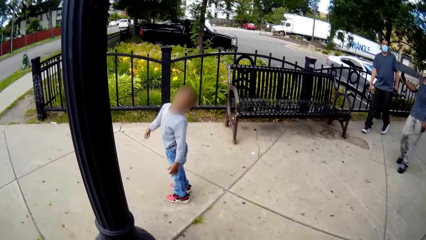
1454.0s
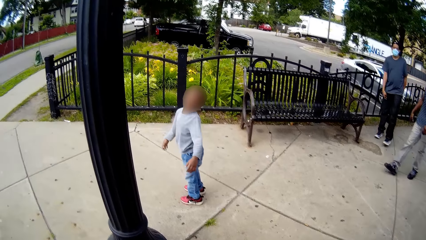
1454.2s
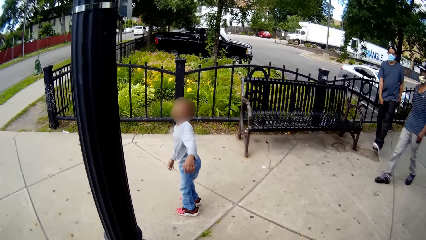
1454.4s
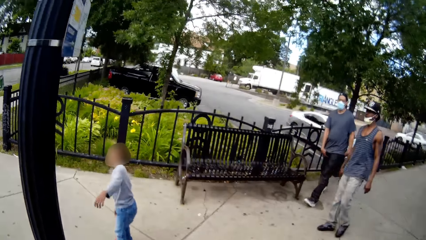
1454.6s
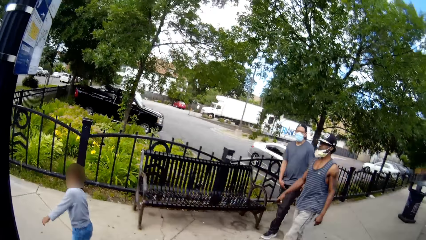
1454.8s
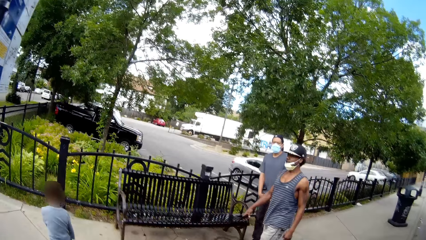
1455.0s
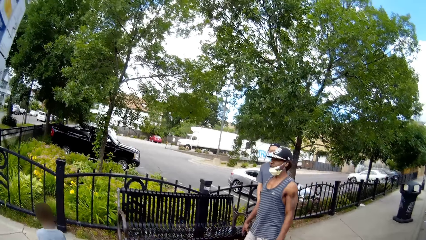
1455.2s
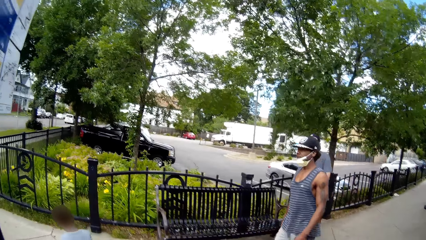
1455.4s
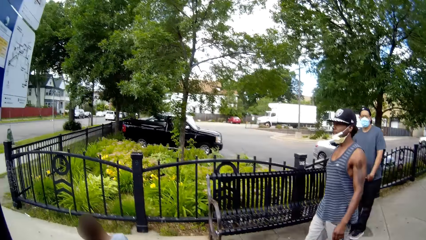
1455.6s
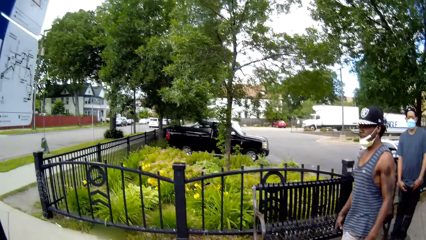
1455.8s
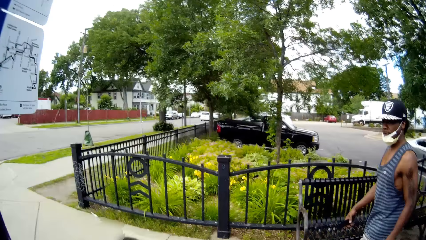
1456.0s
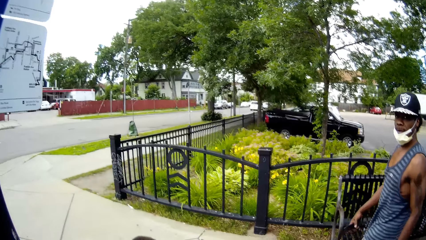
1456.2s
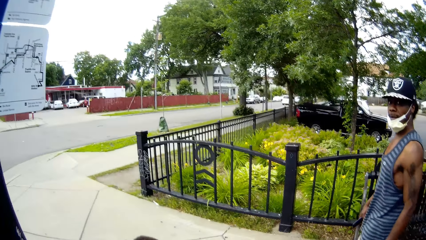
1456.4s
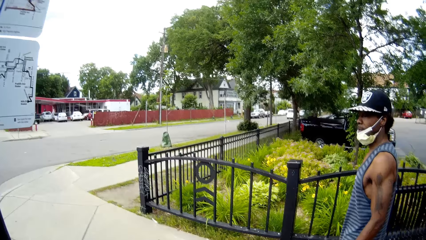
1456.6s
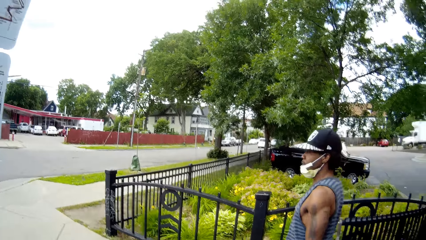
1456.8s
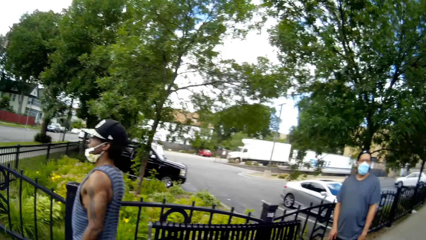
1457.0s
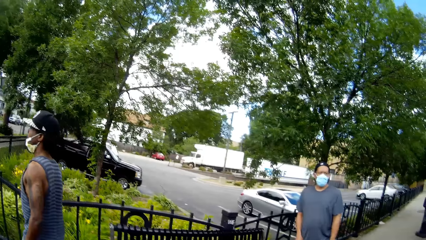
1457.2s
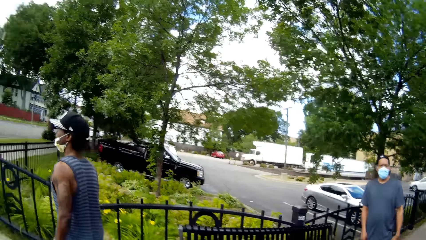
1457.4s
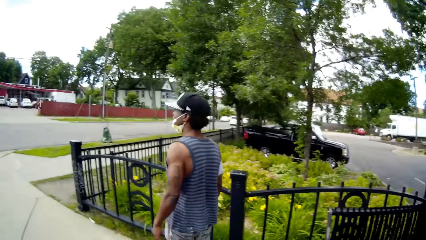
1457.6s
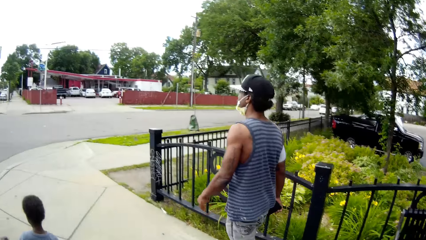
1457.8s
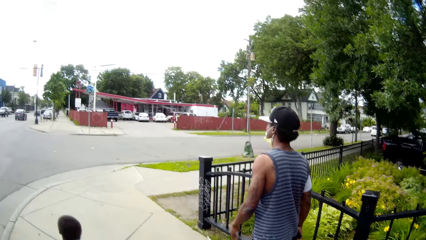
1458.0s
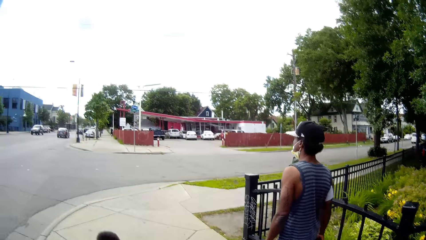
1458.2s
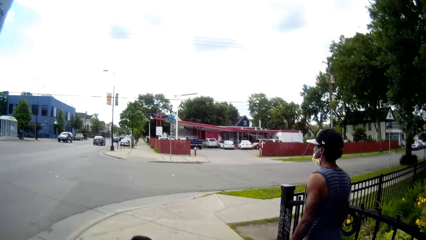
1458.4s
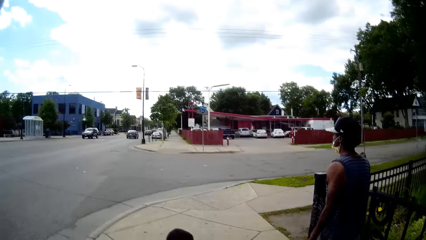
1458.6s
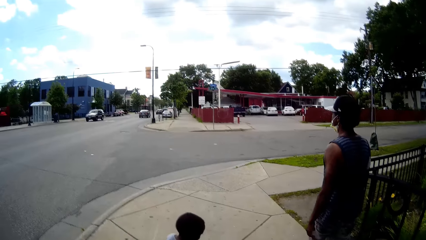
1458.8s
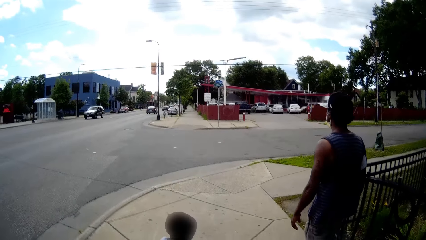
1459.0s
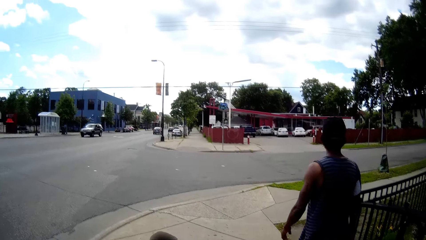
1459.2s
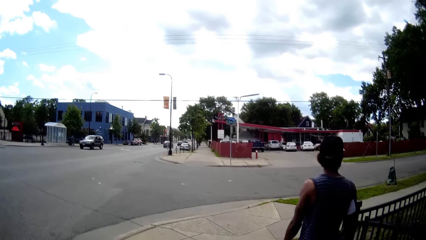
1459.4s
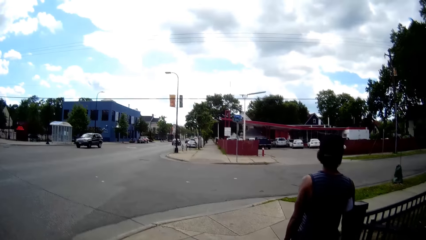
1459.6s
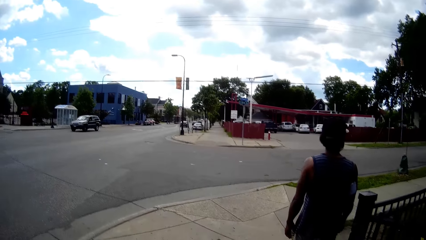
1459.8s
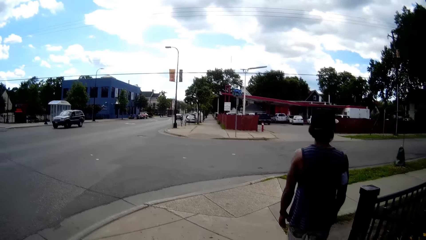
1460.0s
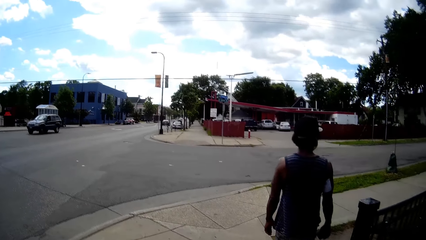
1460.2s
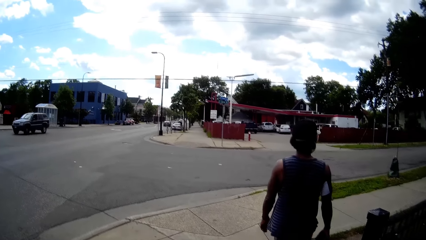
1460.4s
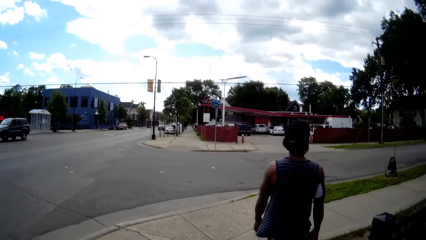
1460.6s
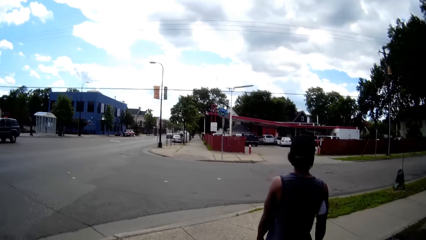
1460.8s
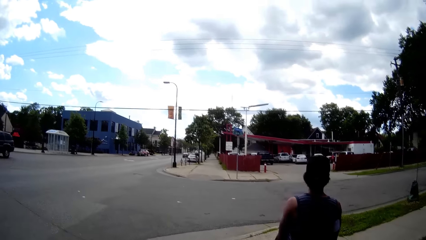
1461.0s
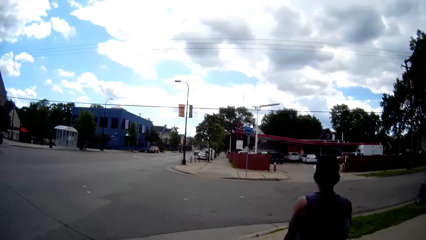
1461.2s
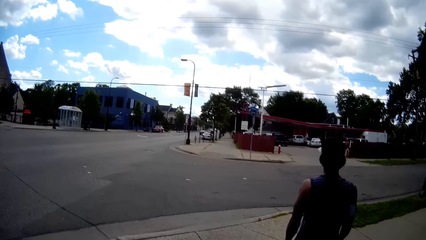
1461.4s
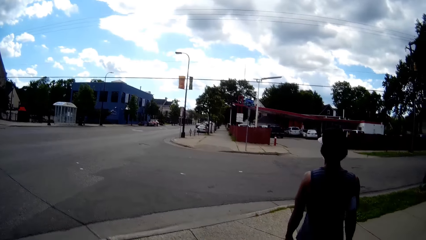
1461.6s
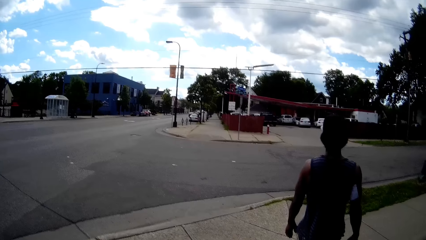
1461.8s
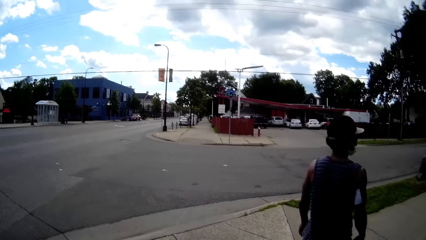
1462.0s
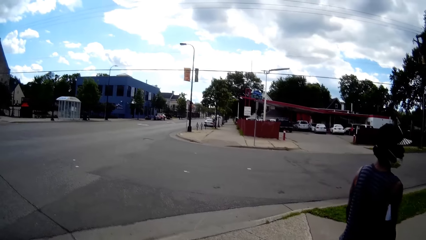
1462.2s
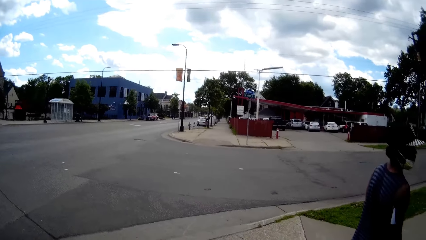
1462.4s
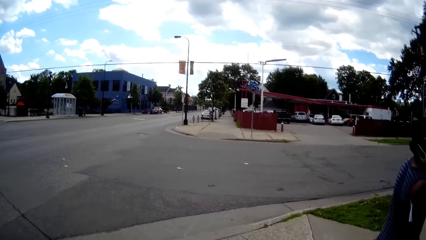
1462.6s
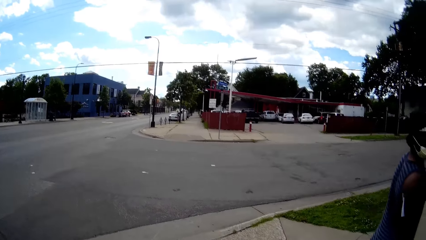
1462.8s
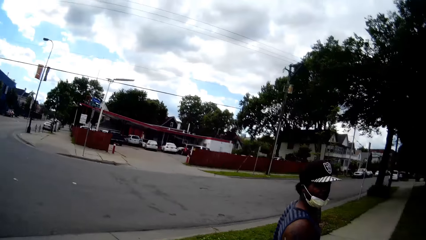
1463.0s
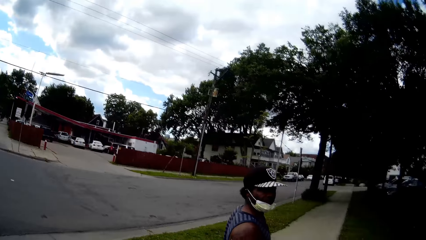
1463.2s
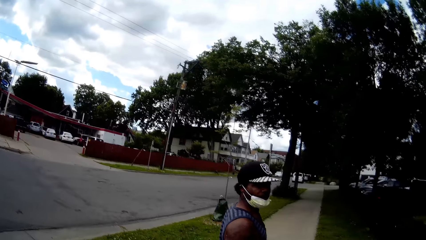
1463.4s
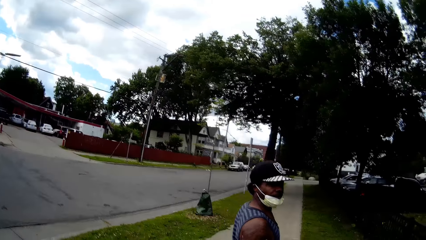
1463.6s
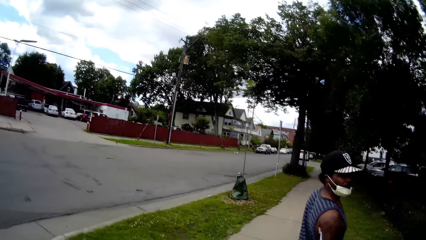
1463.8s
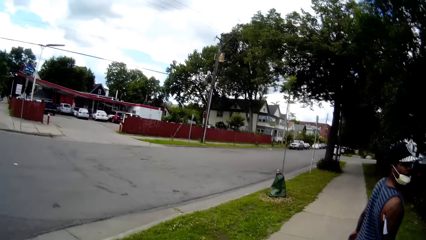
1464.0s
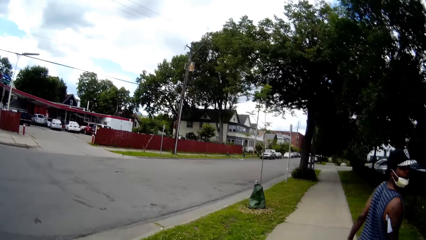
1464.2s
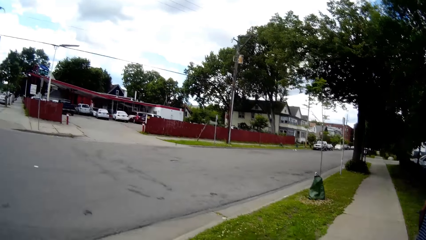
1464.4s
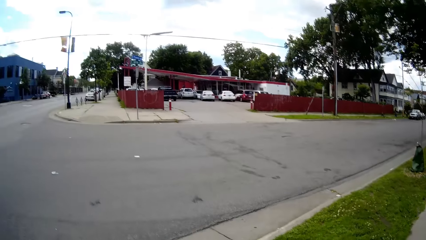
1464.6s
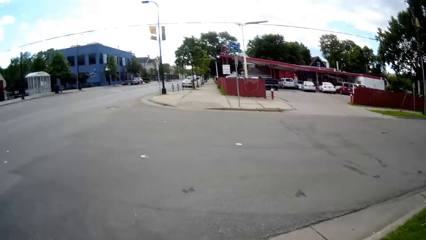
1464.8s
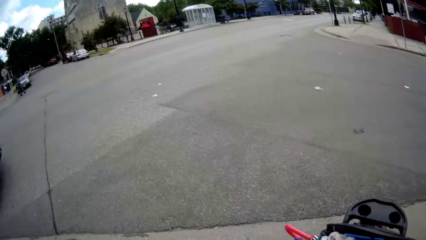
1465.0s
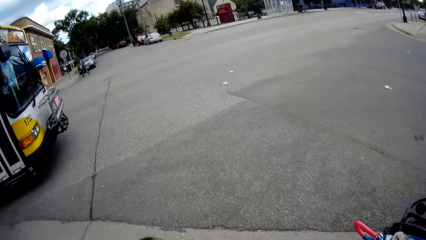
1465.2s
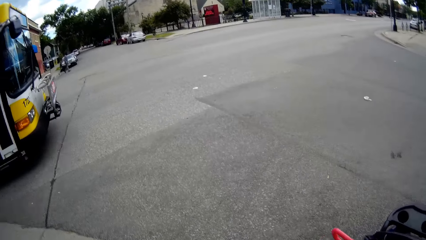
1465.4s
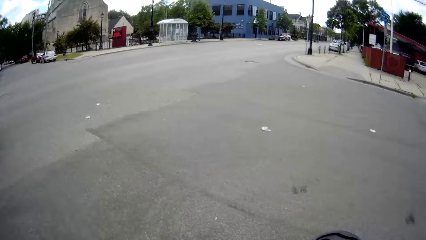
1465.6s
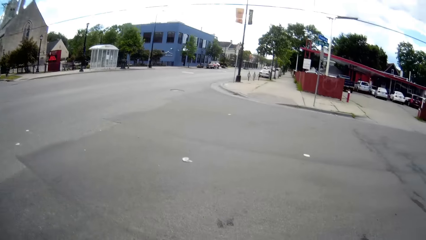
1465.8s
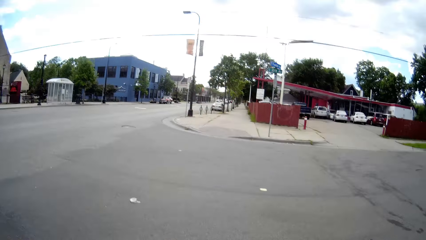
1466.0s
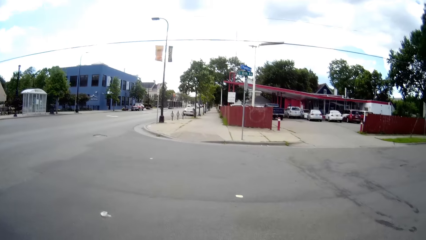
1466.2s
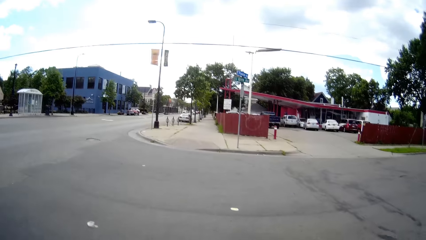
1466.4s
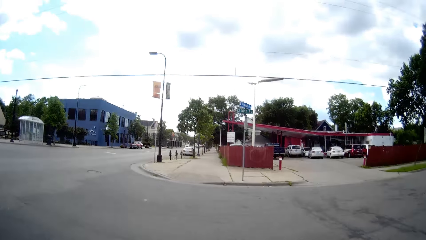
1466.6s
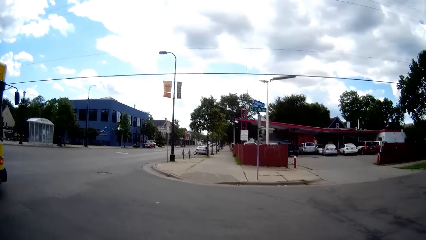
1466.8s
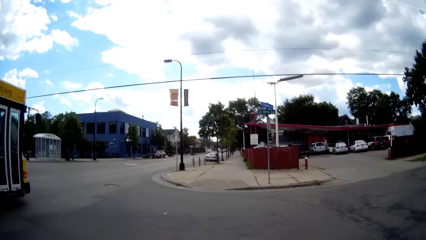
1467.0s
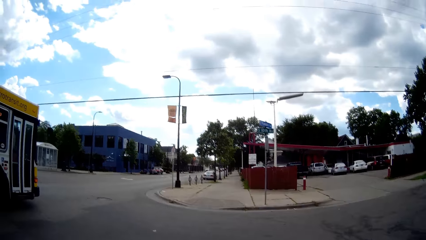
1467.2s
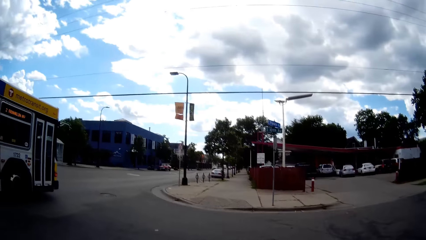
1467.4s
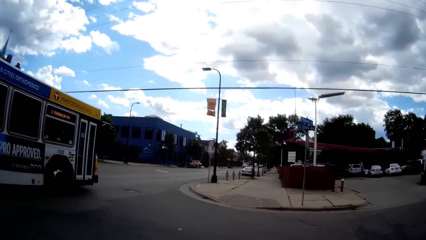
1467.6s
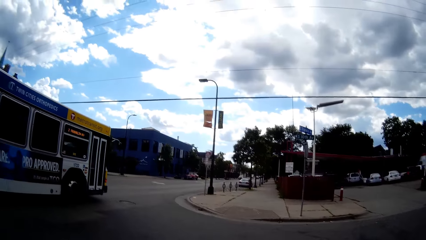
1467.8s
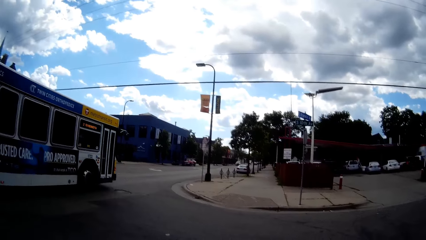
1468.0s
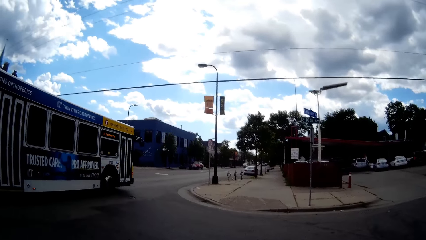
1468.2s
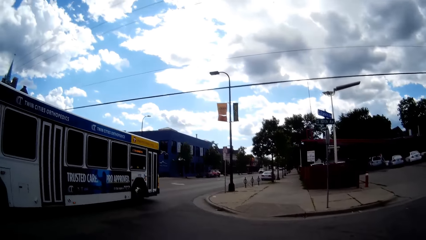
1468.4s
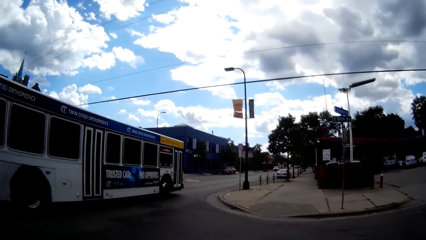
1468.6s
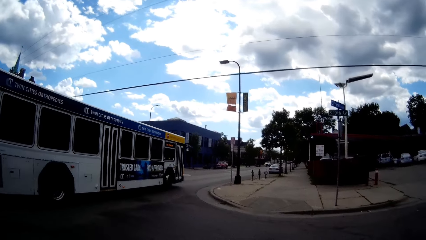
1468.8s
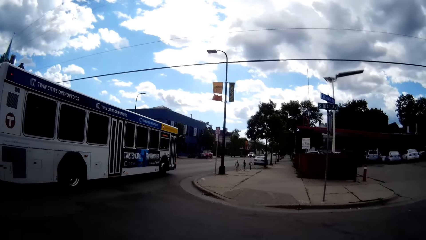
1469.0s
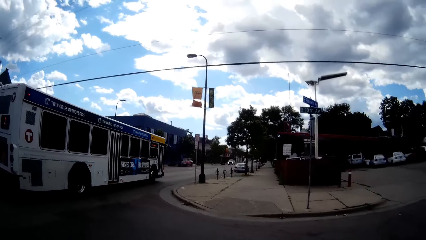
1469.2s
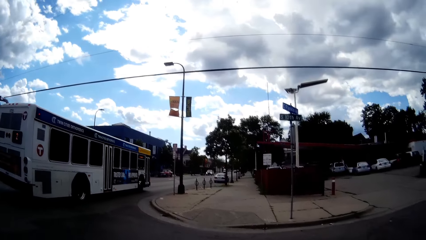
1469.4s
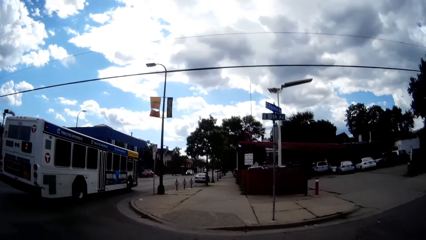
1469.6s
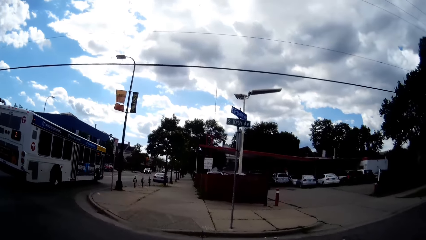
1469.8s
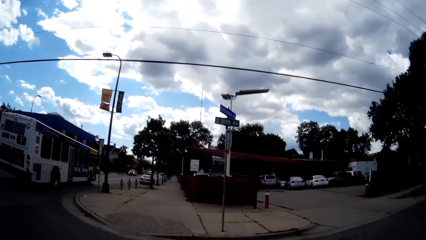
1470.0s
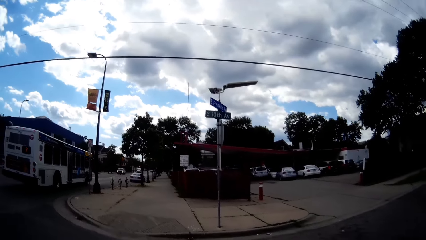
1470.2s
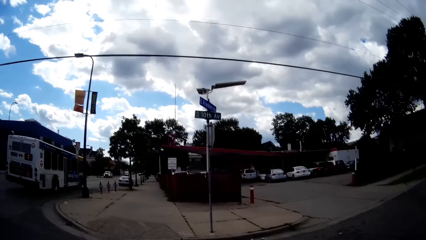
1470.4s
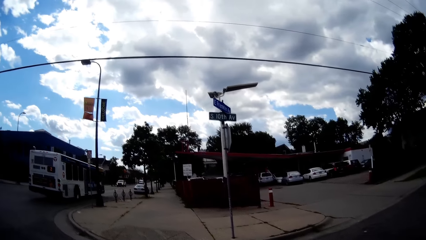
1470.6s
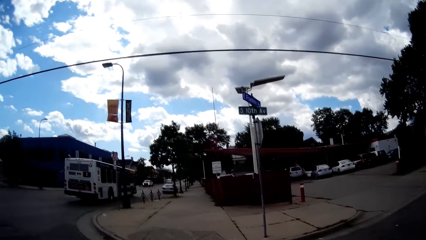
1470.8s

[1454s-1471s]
The camera wearer walks through a street with the boy. They talk to the boy. A man talks to the camera wearer. The camera wearer talks to the man. They cross to the other side of a tarred road. They look around.
